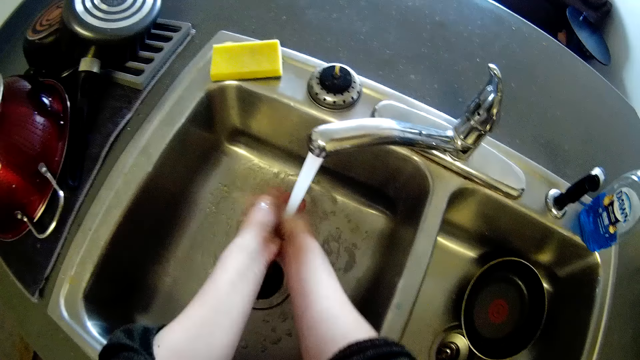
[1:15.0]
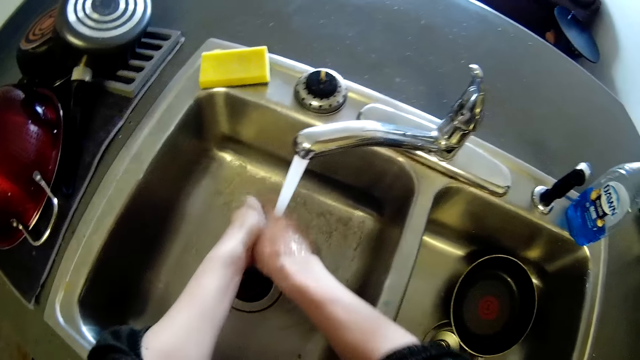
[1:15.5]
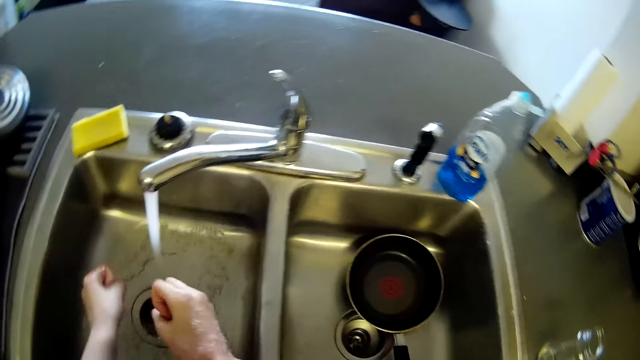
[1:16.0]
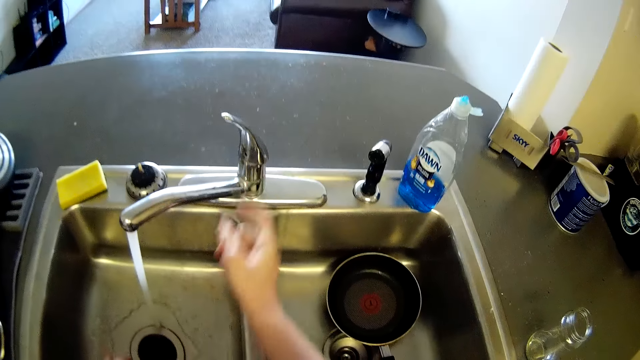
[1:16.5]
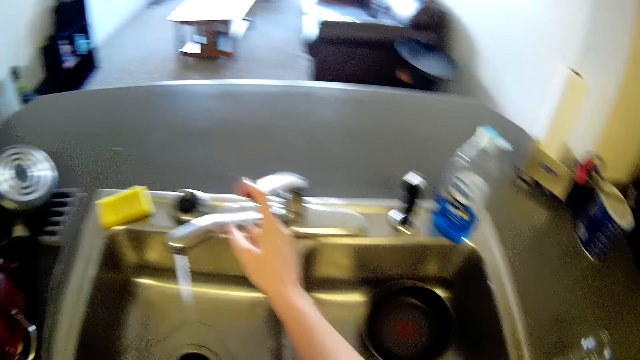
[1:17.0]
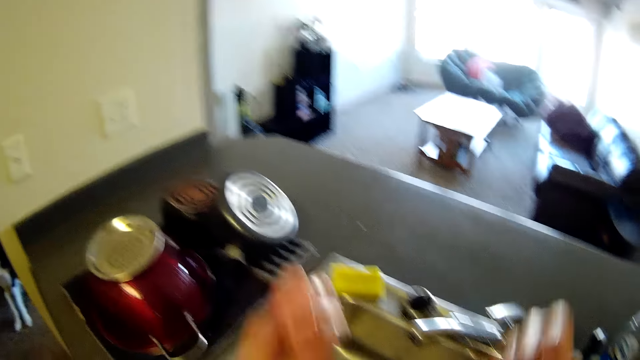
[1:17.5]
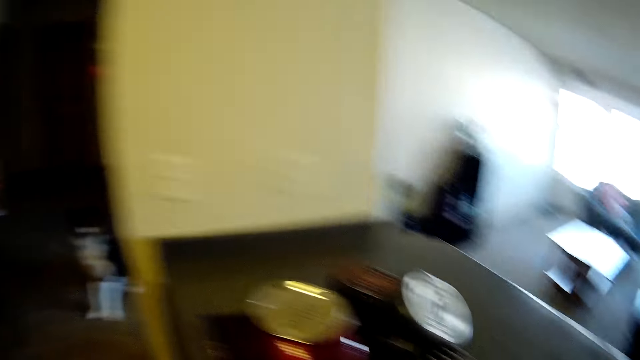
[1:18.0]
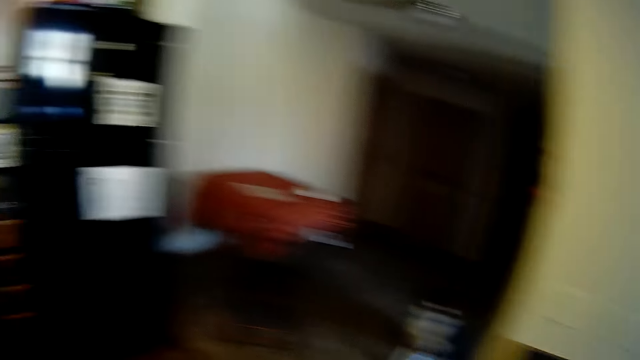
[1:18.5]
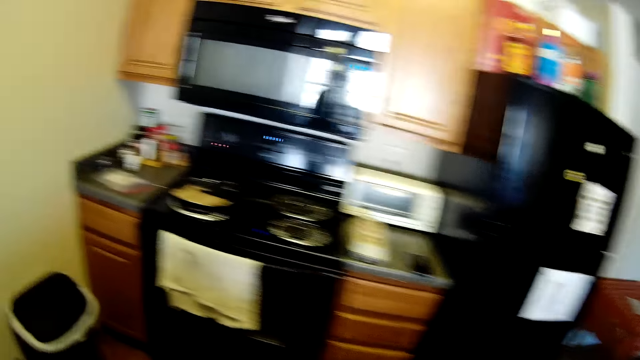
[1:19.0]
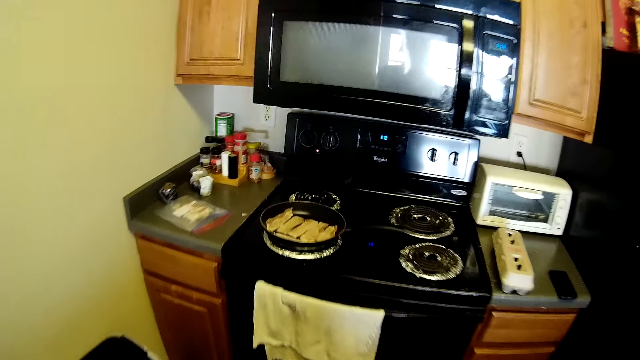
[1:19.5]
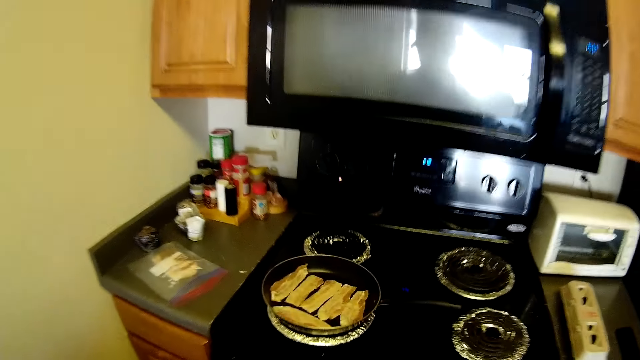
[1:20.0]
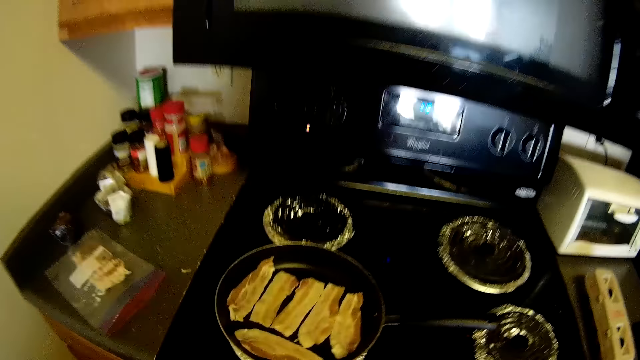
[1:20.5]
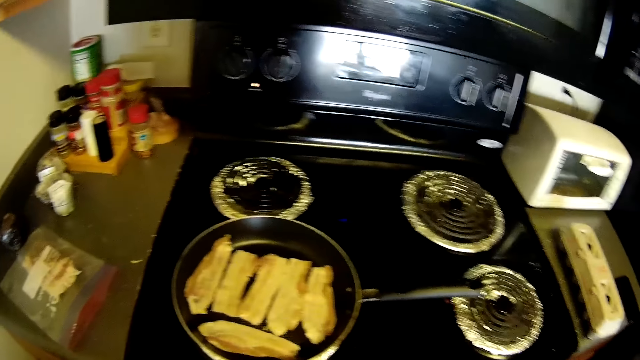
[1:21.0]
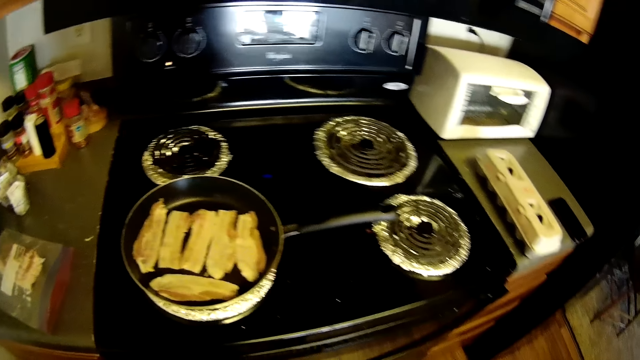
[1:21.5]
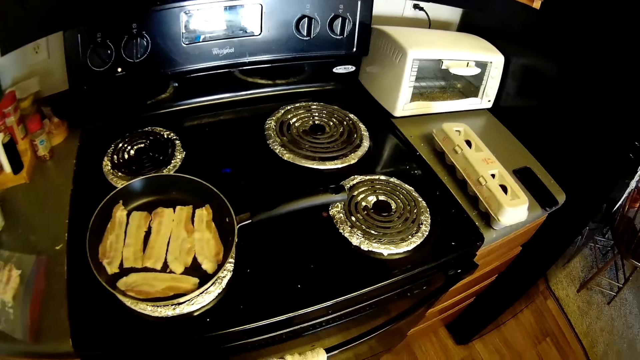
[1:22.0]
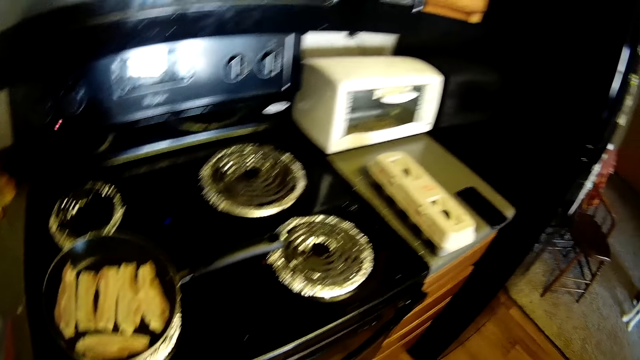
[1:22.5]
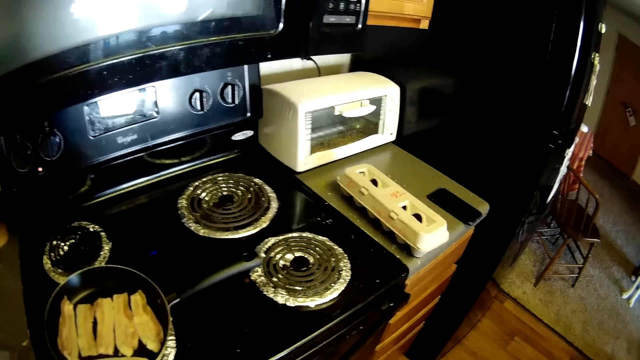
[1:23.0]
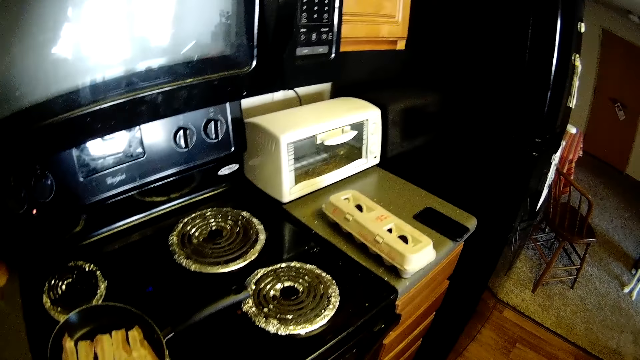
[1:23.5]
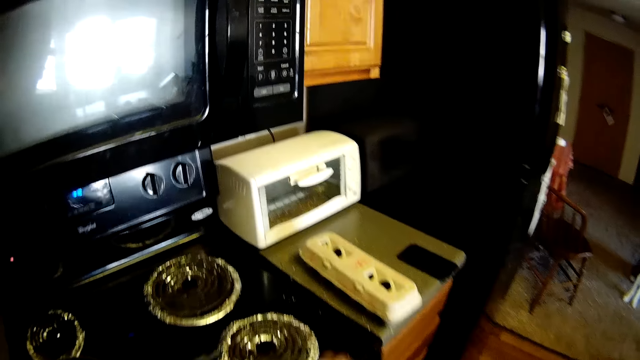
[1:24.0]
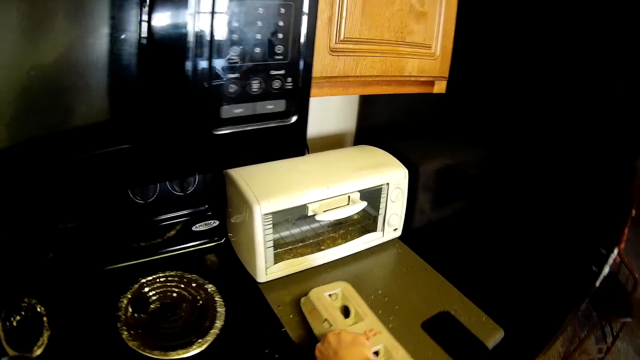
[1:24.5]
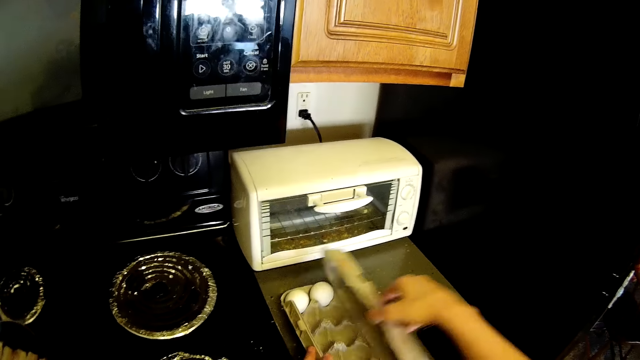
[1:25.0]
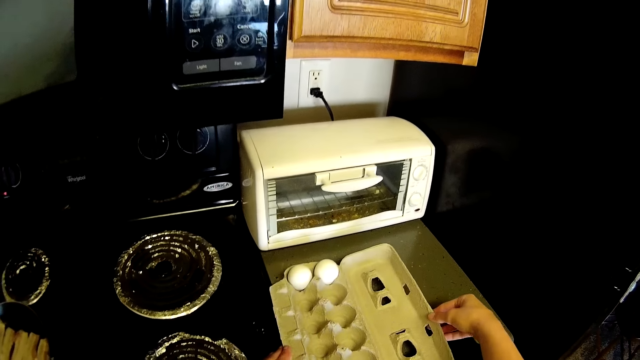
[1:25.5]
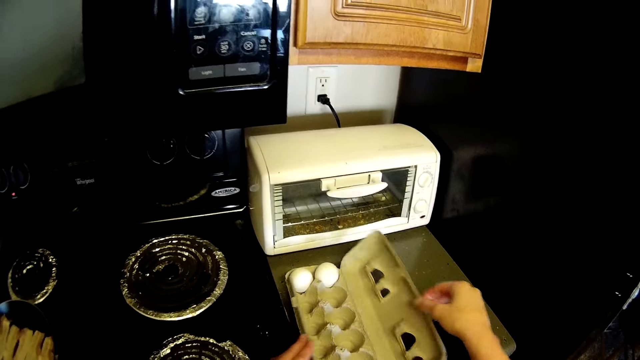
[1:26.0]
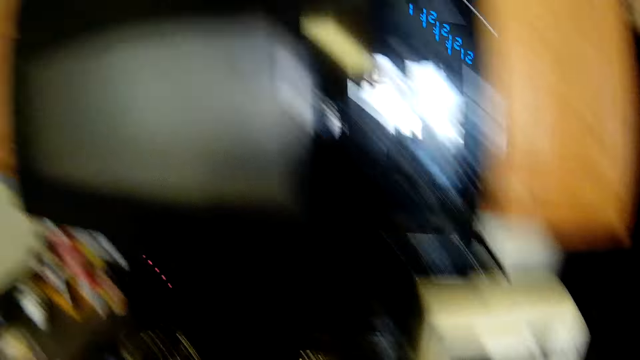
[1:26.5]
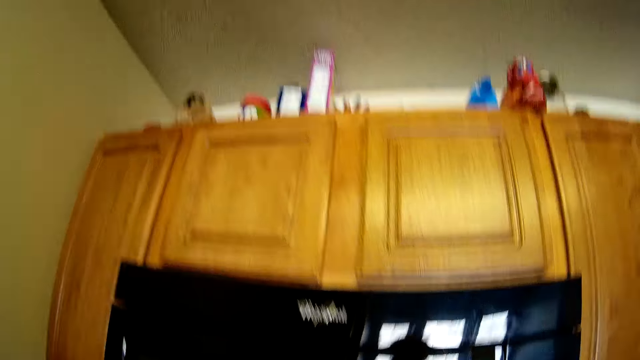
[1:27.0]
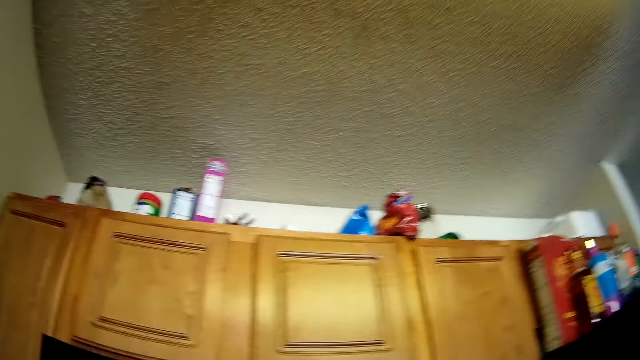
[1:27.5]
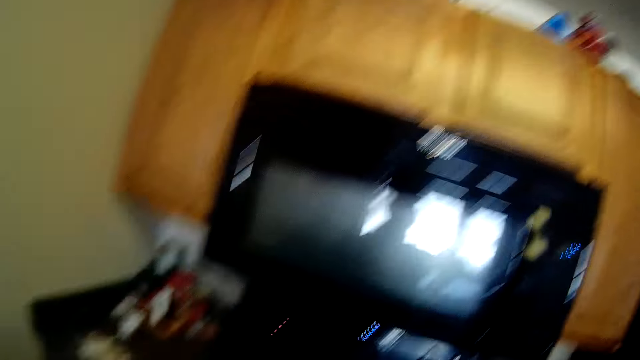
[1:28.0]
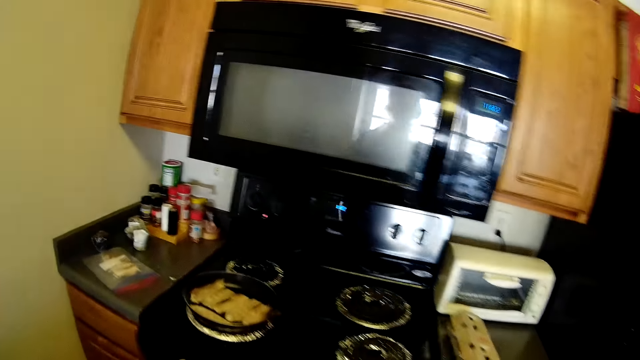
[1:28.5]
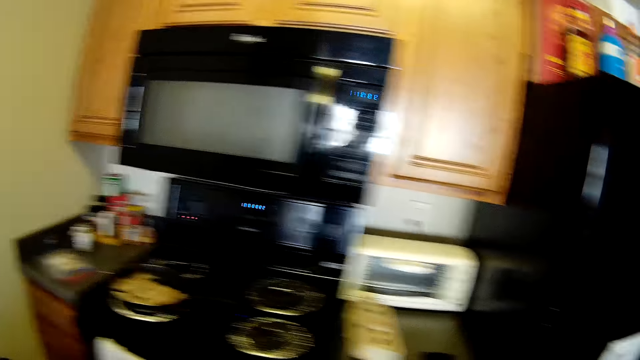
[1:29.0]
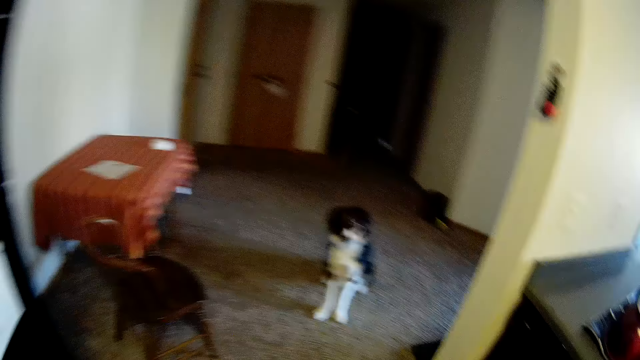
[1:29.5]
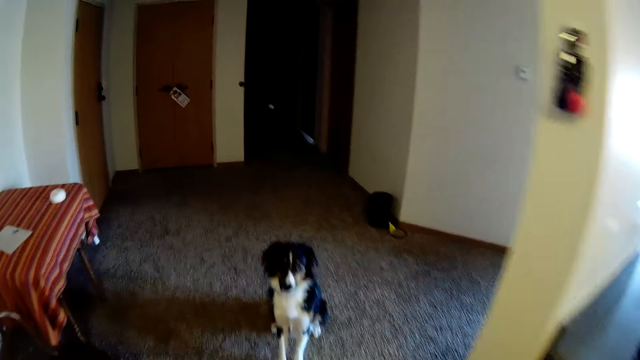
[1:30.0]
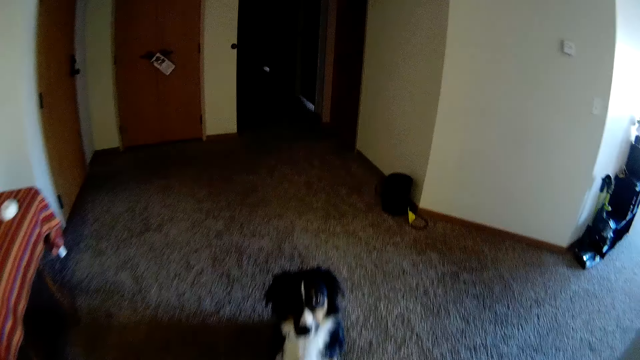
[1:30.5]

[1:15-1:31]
The camera wearer turns off the tap on the kitchen sink with her right hand. She turns around and walks to the electric gas cooker. She looks at the fillets. She opens a crate of eggs on the kitchen counter with both hands. She closes the crate of eggs on the kitchen counter with both hands. She looks around the kitchen. She walks in the house. She walks out of the kitchen.

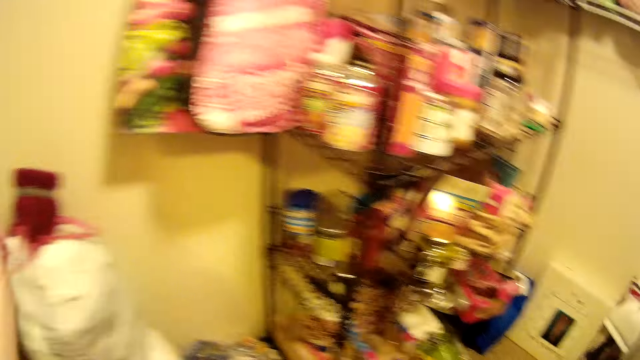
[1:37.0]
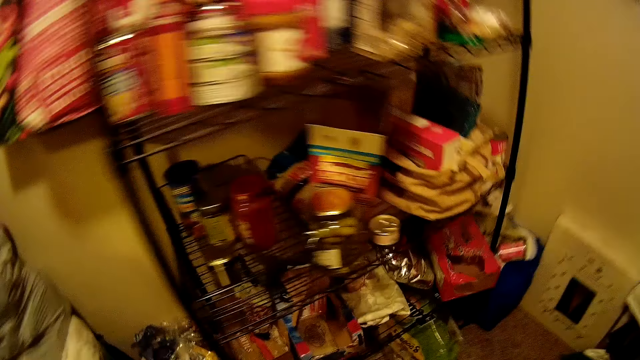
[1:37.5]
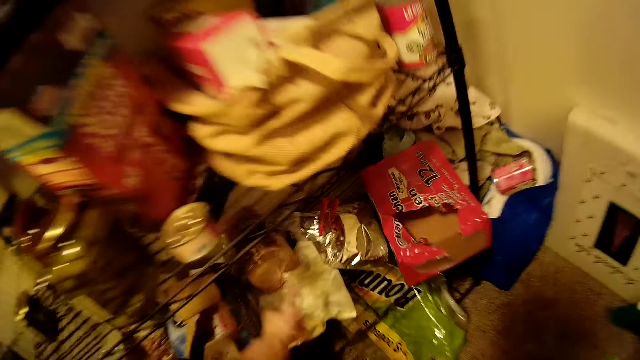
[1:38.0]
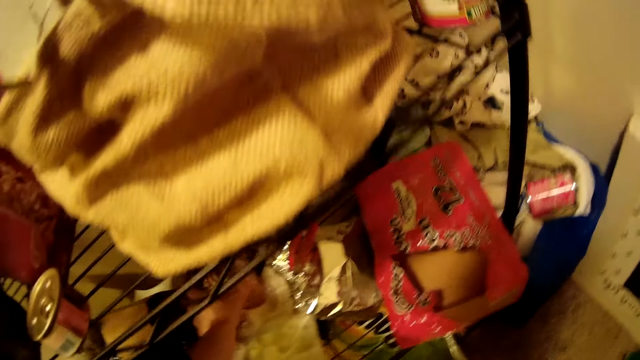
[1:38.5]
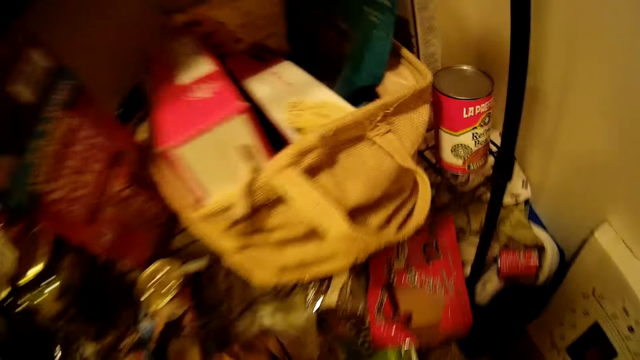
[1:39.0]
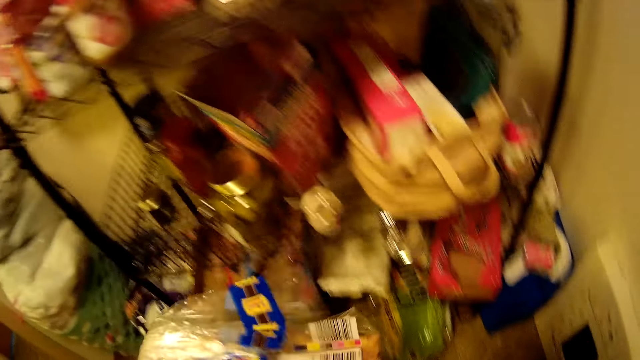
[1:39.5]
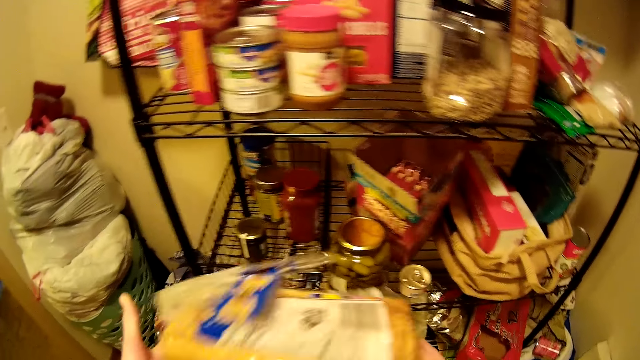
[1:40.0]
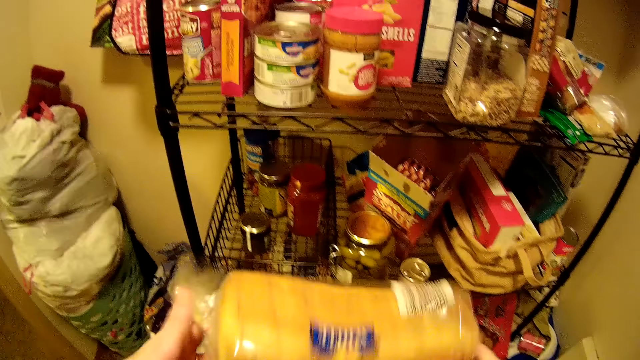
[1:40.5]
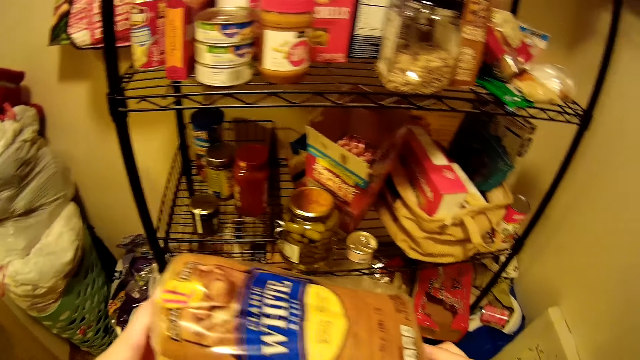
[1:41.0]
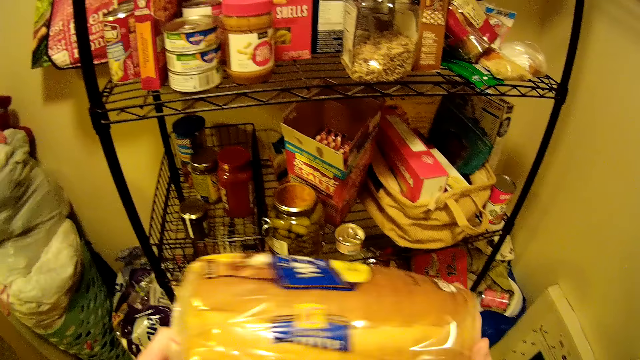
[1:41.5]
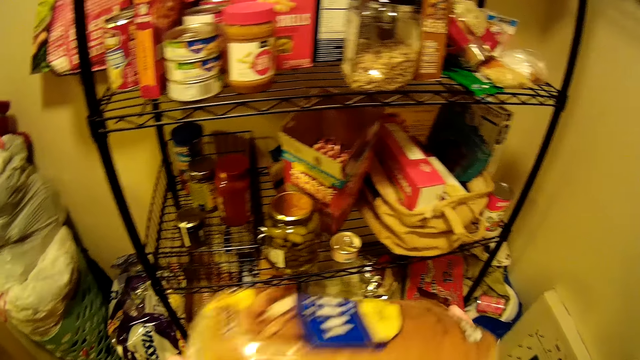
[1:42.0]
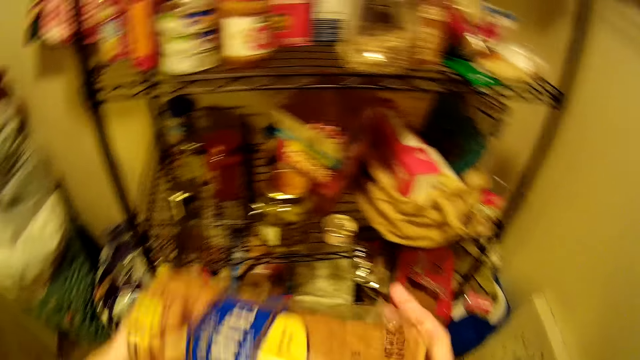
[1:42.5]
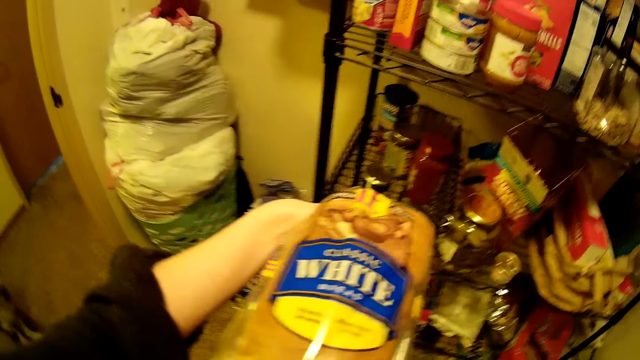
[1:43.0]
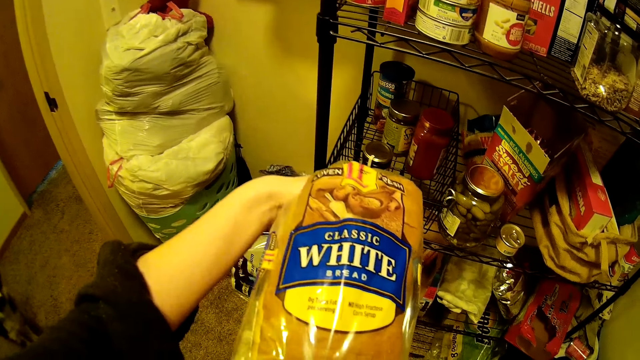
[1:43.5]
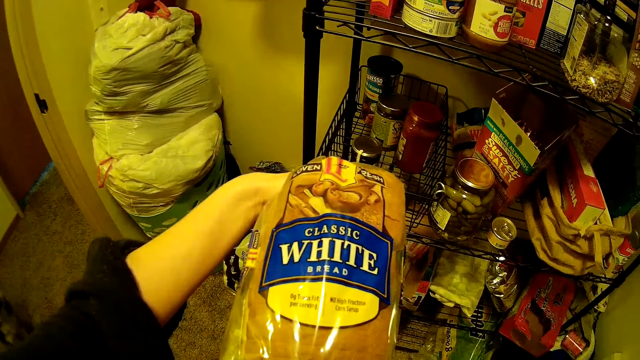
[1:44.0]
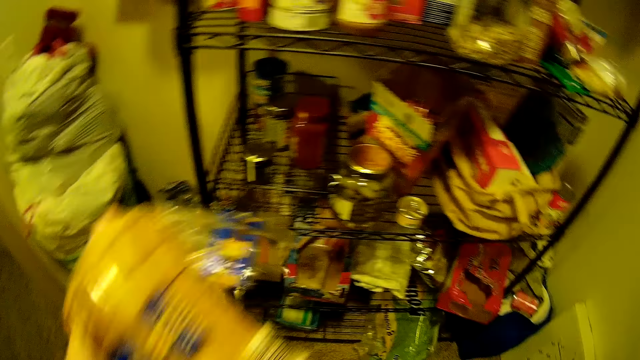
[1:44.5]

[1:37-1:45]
The camera wearer turns on the lights. She picks up a loaf of bread from a shelf with her left hand. She looks at the bread.
